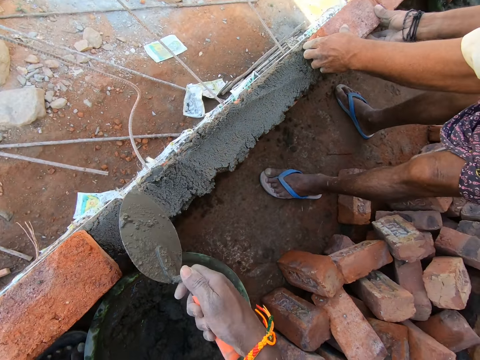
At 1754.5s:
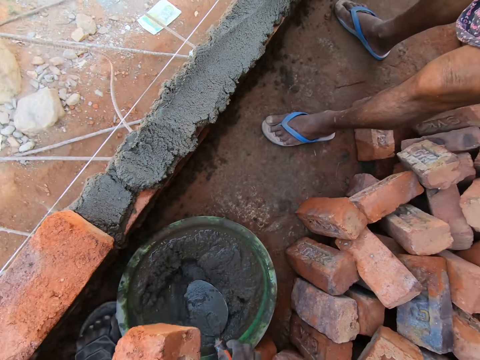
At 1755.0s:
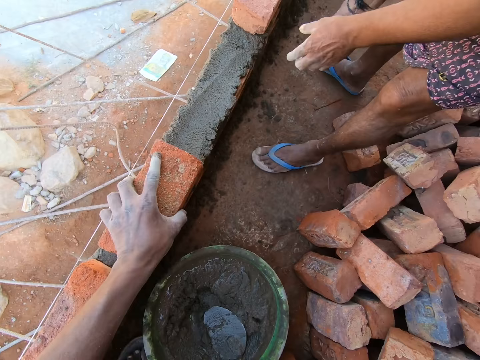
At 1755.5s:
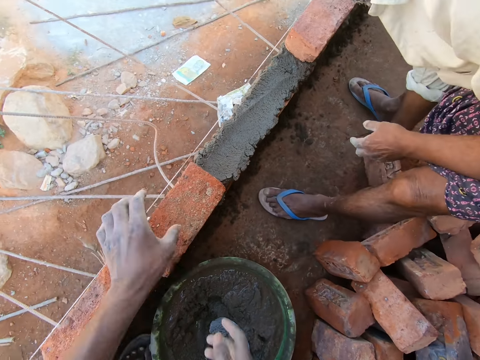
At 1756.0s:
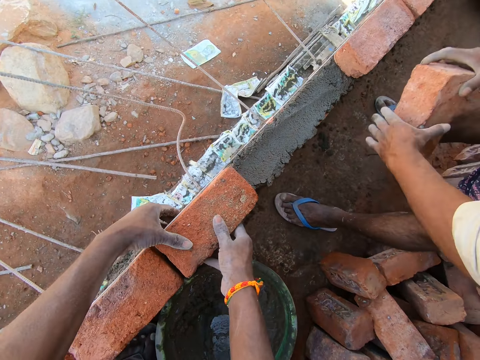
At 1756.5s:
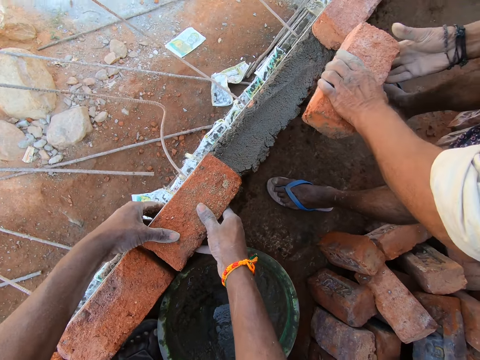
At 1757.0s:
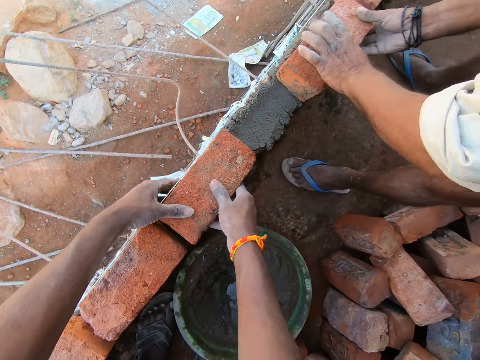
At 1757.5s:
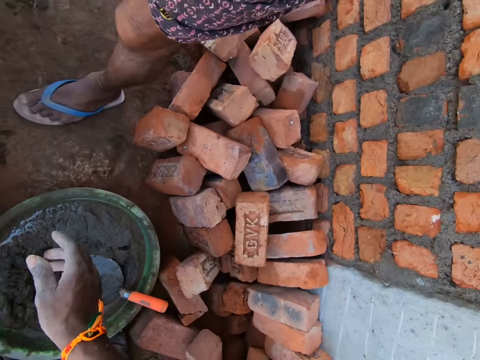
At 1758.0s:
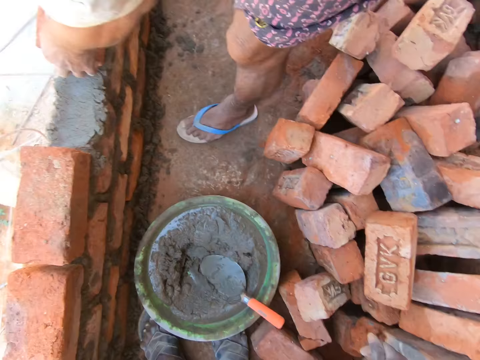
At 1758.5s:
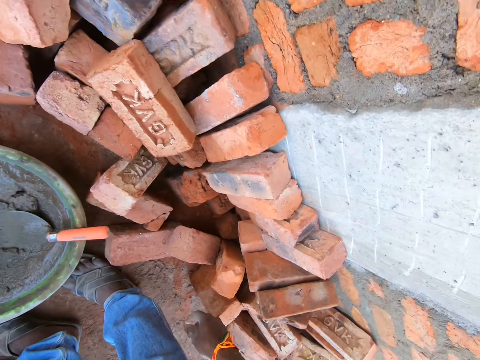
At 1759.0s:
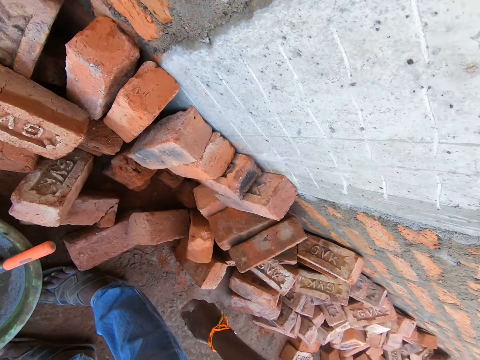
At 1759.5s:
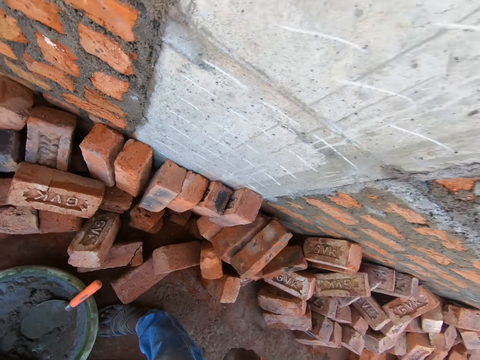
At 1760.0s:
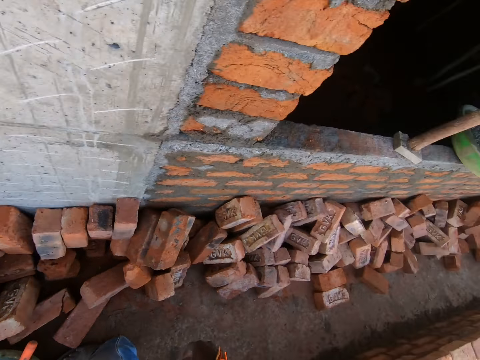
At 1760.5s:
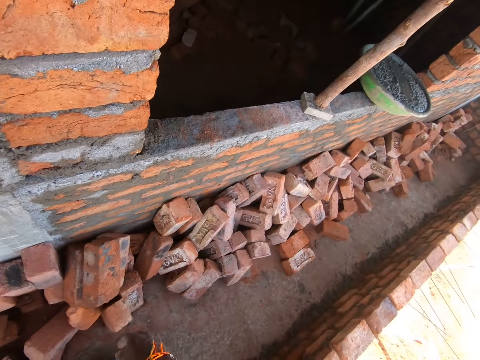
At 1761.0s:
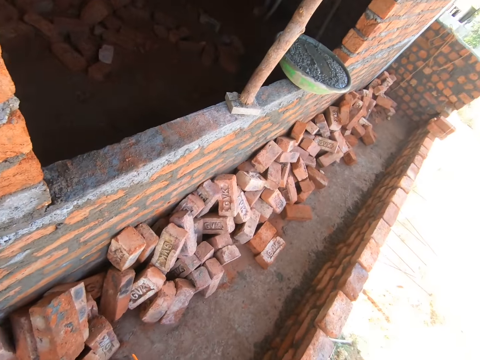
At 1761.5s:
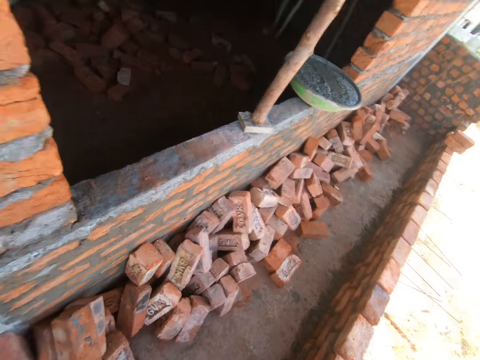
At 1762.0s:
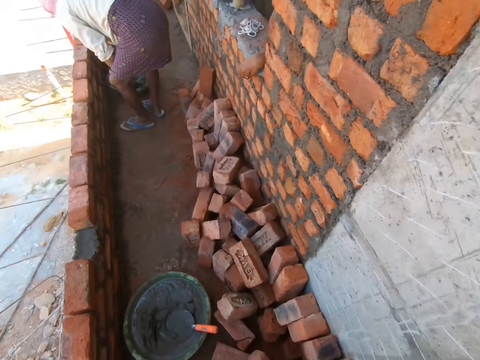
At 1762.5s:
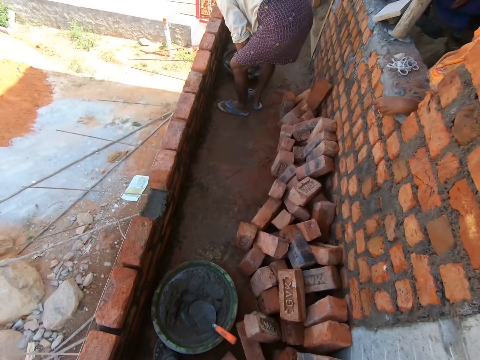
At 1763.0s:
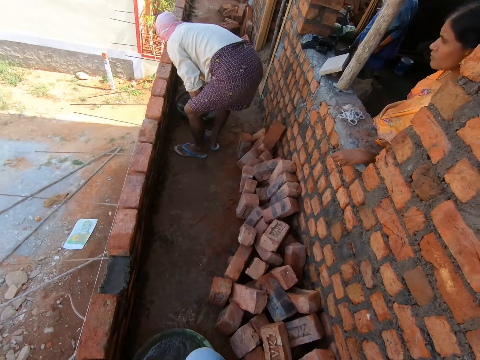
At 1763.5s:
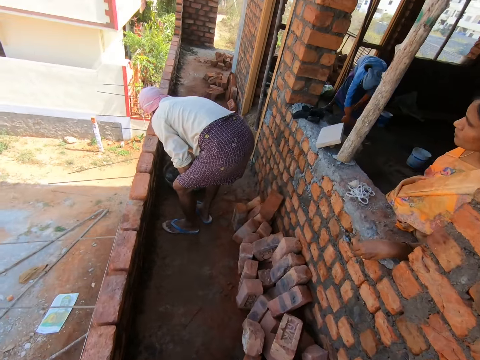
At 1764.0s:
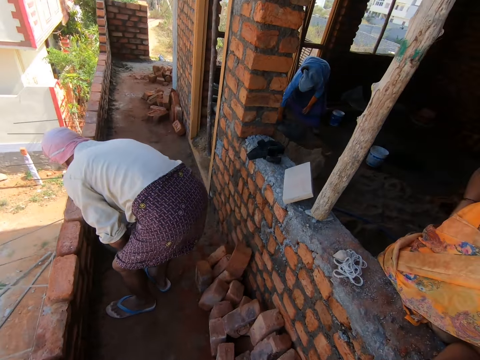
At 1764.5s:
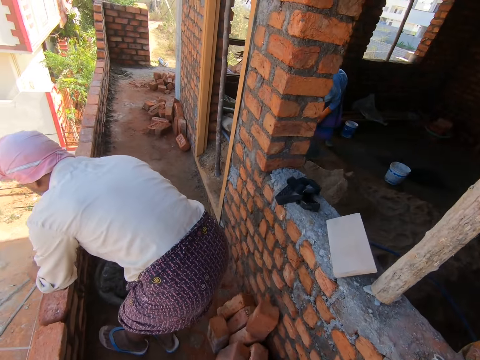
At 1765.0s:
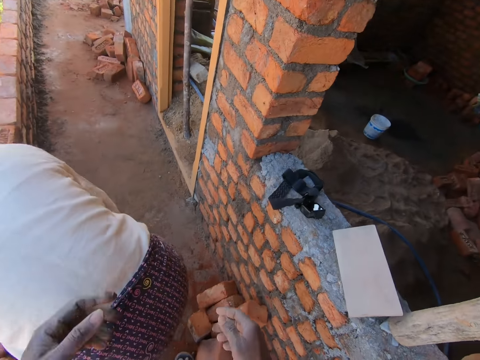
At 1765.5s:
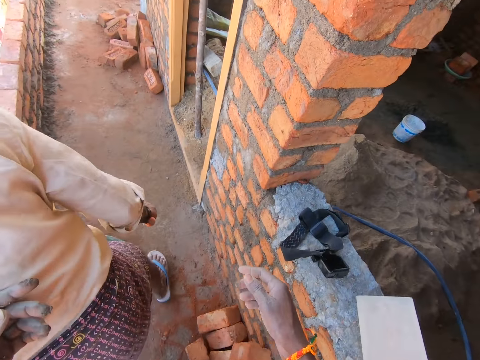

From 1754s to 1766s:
A man places the brick on the cement. The camera wearer adjusts the cement with the trowel. He places the trowel in the bowl. He places the brick on the cement. The man picks the brick from the floor. The camera wearer adjusts the brick with his hands. The man holds the brick with his hands, places the brick on the cement, and adjusts the brick with his hands. The camera wearer looks around the area. He talks to the man. He walks around the area.

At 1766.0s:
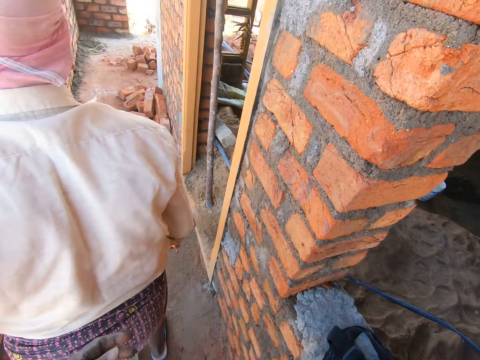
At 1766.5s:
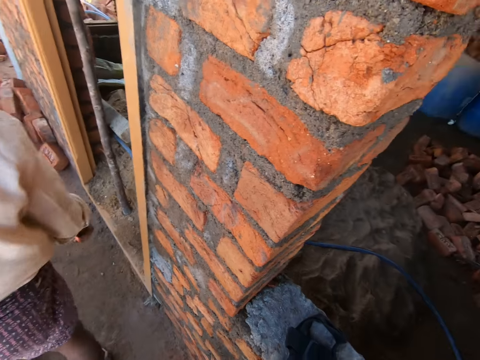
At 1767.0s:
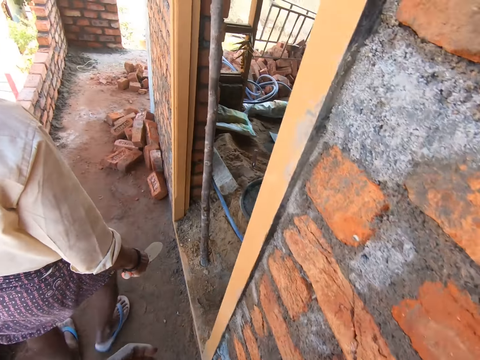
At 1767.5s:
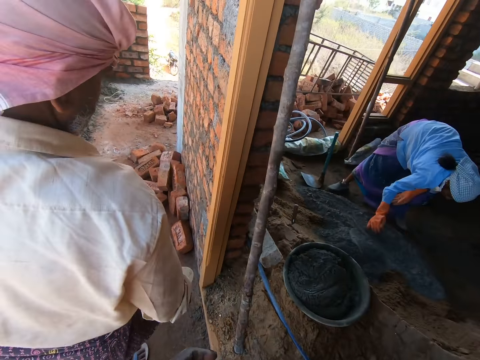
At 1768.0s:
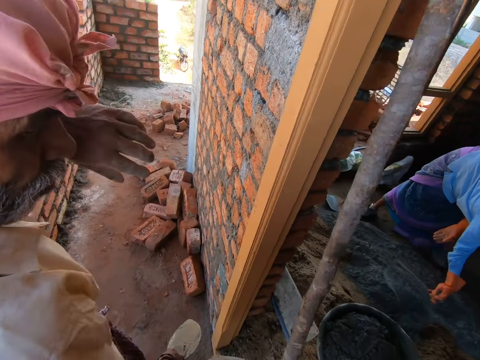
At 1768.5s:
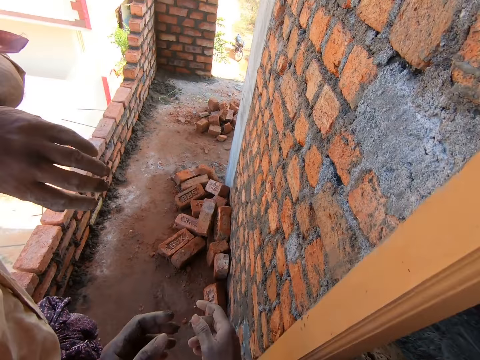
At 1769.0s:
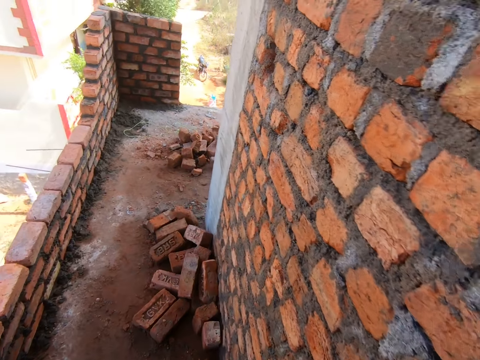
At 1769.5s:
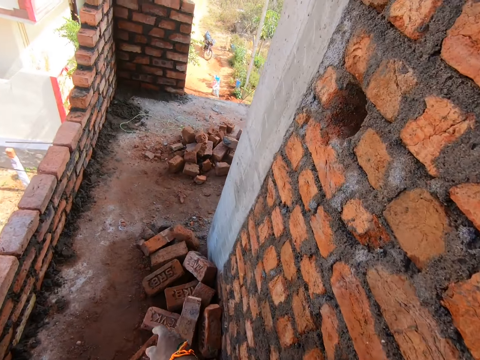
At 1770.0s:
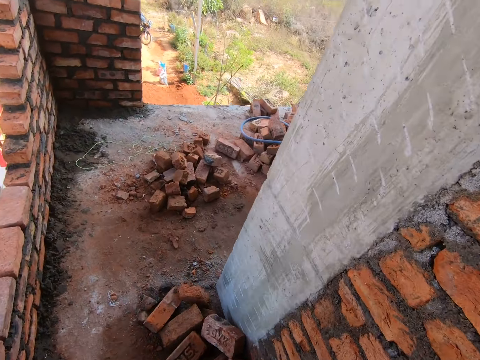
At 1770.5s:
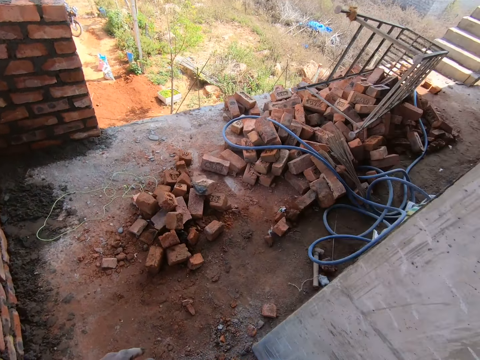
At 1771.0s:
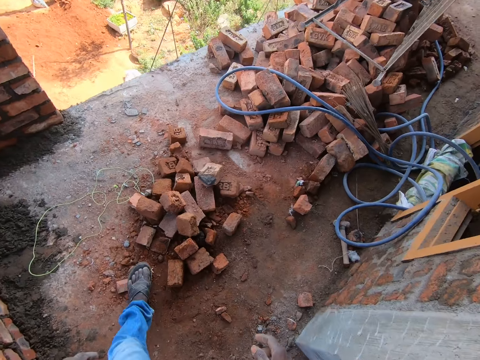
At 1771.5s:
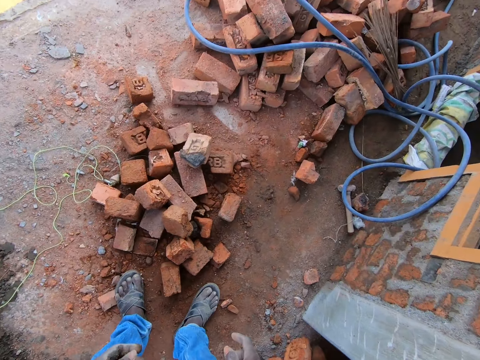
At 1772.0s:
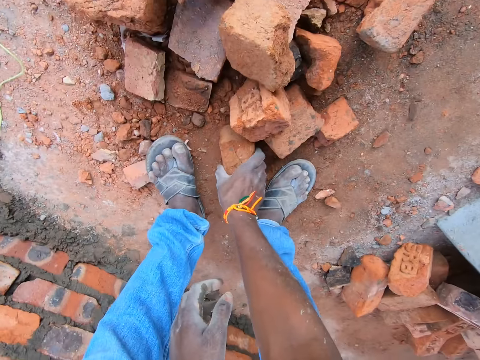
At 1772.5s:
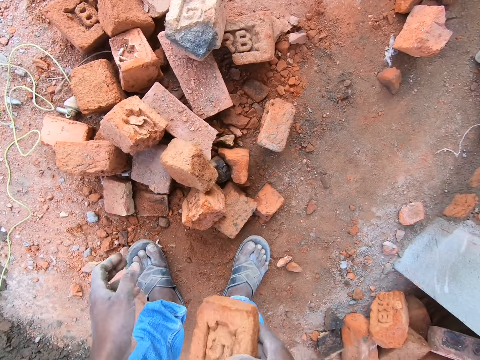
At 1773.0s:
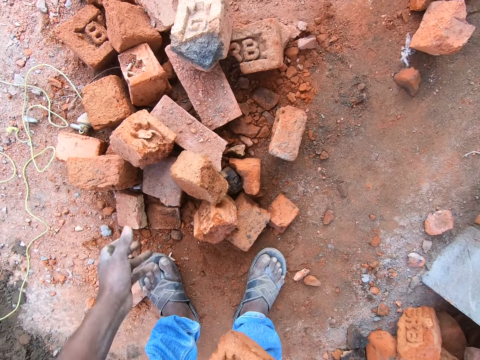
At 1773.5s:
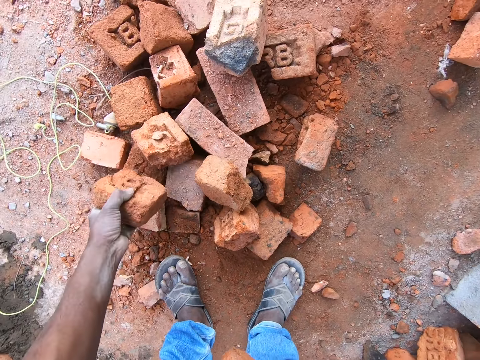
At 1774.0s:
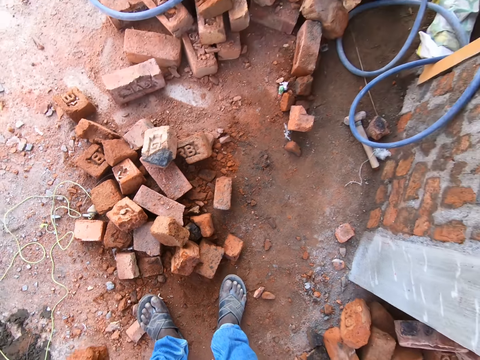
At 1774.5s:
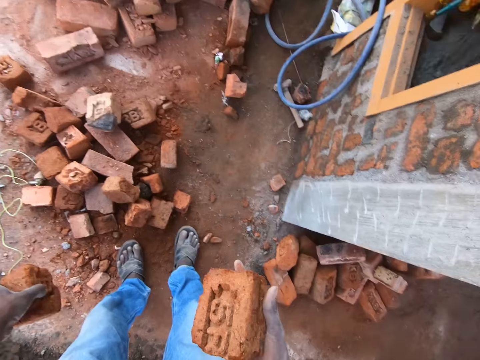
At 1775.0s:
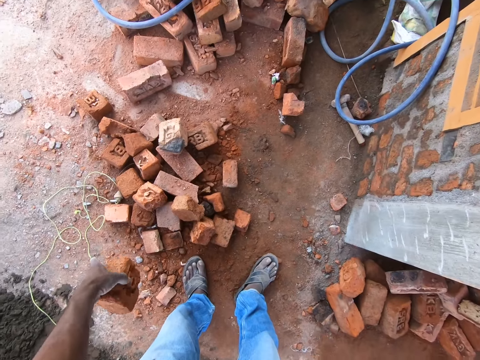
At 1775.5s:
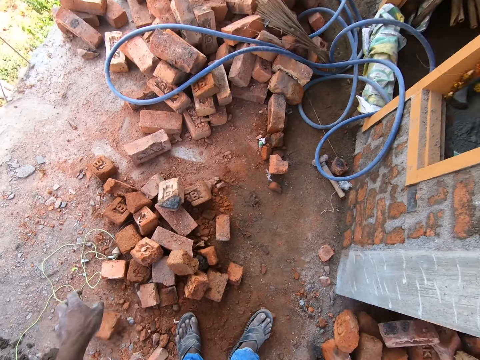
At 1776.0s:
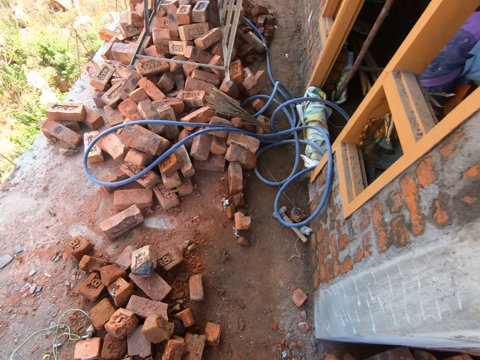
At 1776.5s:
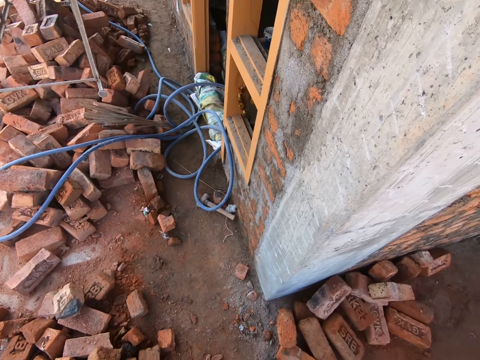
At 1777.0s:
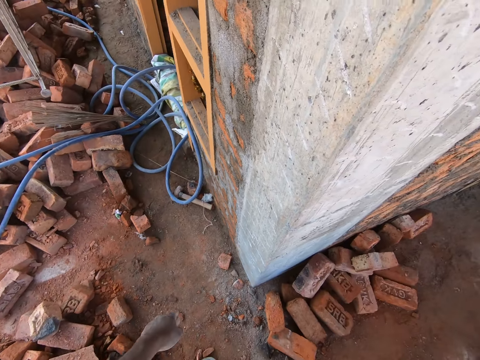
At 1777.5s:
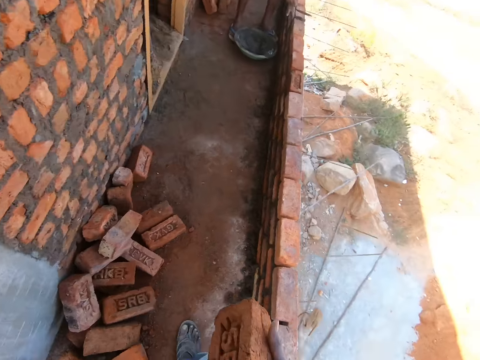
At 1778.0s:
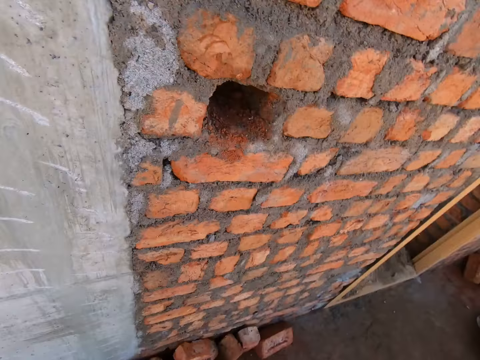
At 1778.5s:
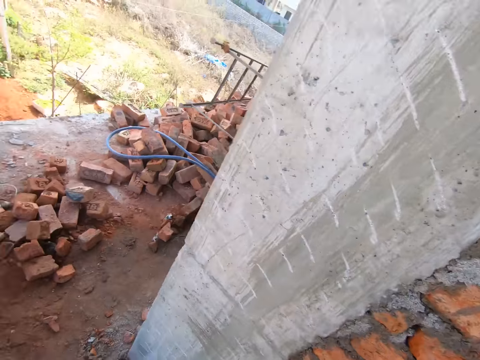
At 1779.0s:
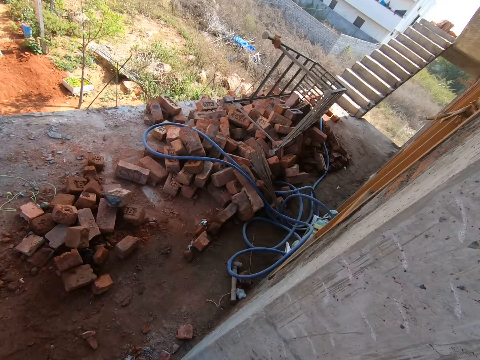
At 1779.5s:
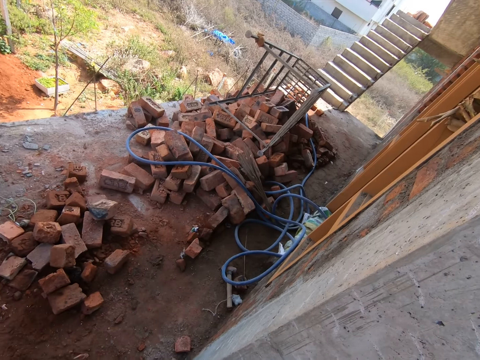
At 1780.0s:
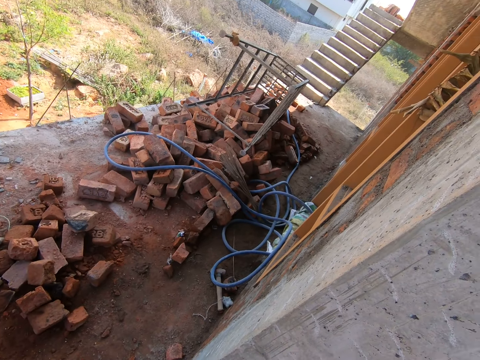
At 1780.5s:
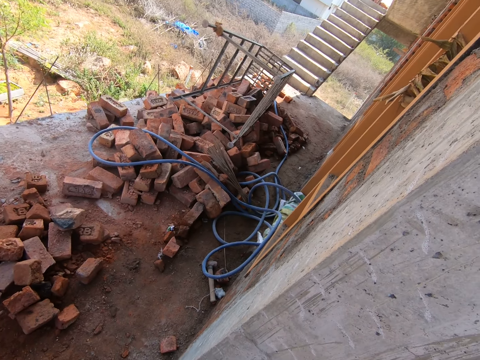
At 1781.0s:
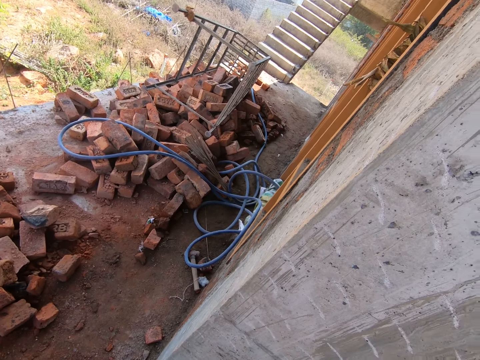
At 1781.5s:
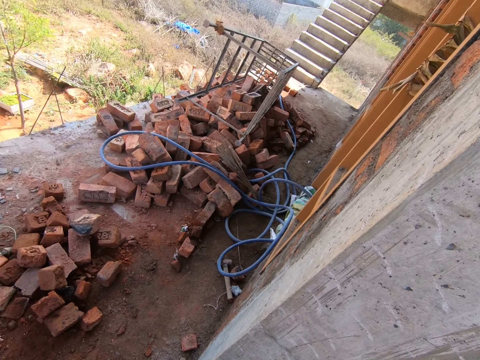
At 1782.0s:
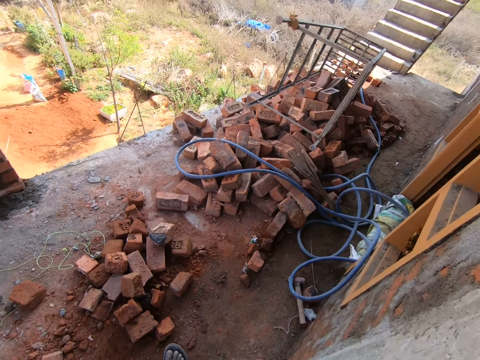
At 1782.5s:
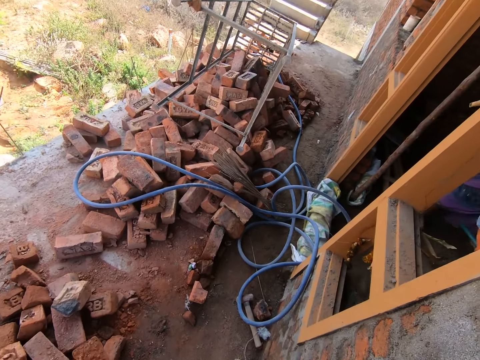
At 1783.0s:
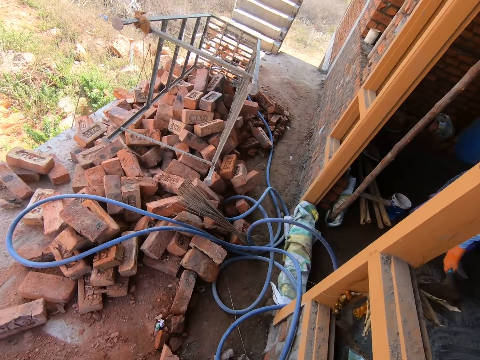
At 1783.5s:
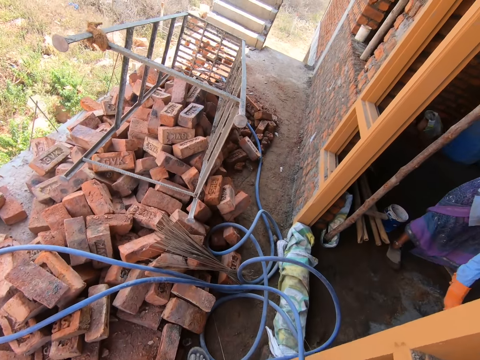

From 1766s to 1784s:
A male walks around the area. The male scratches his face. The camera wearer walks around the area. They pick a brick from the floor. They pick a brick from the floor again. They drop the brick on the floor. They walk around the area. They look around the area. They walk around the area.
